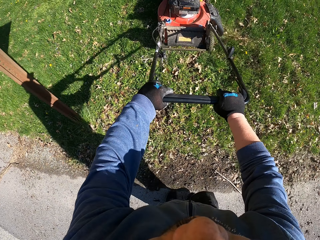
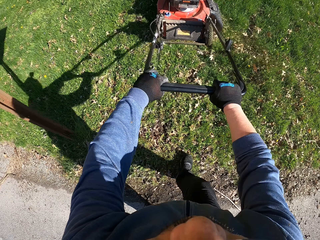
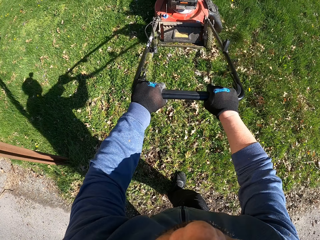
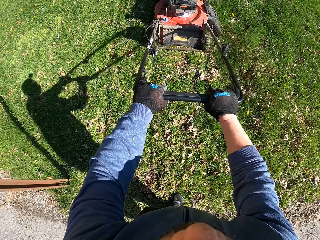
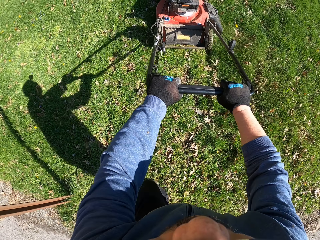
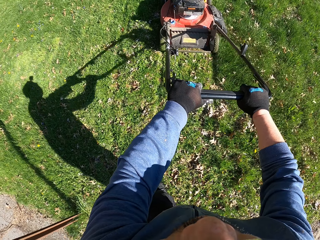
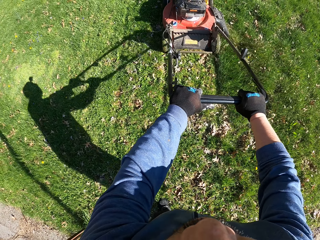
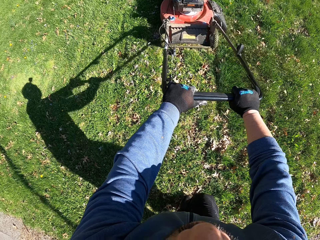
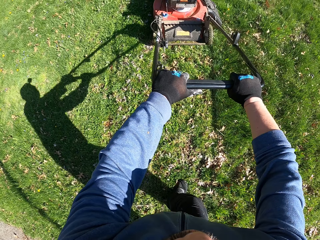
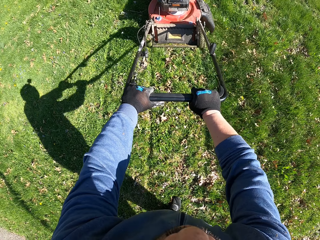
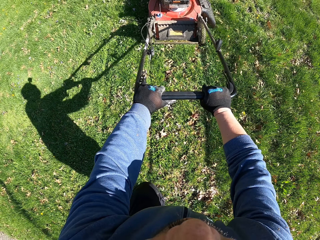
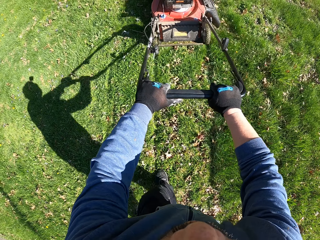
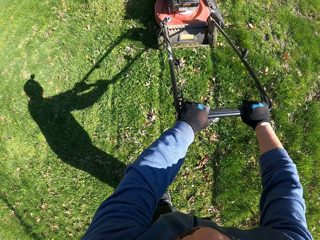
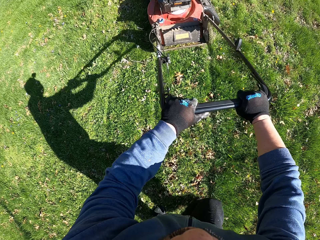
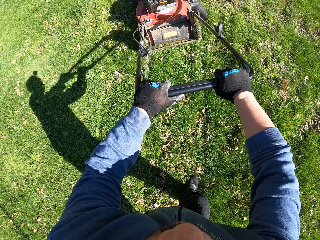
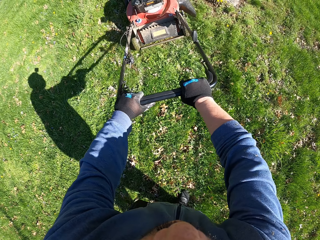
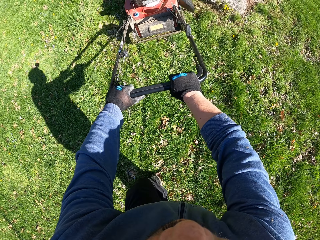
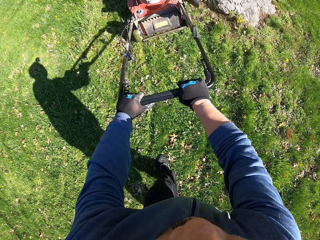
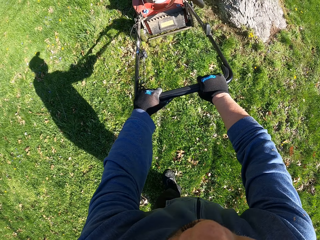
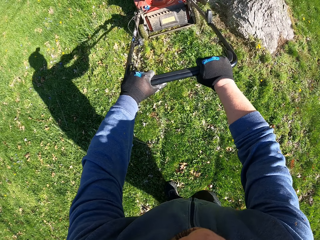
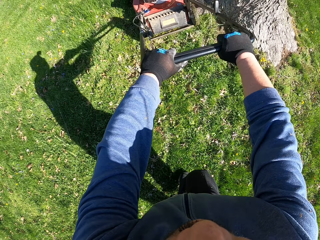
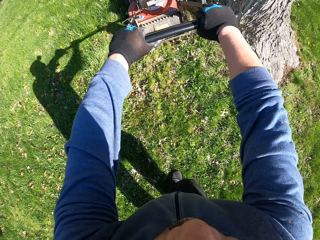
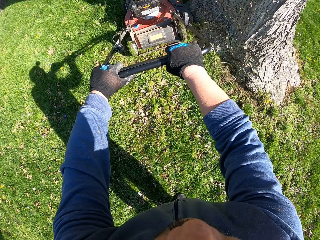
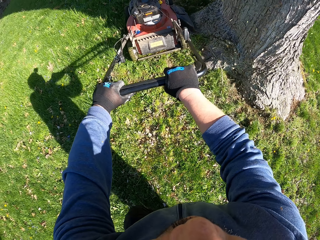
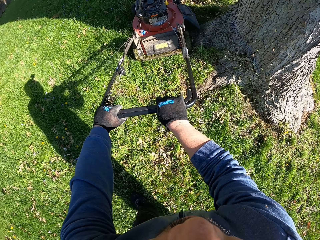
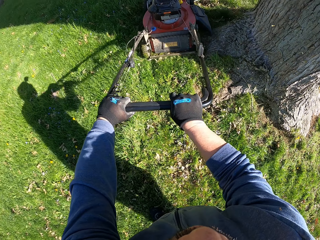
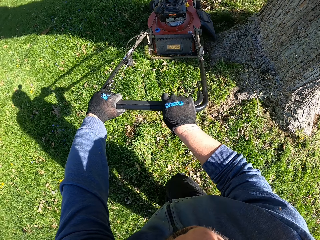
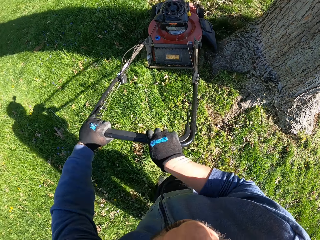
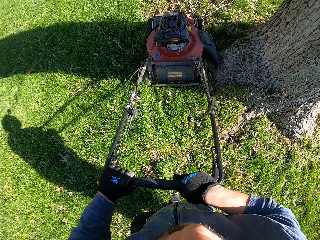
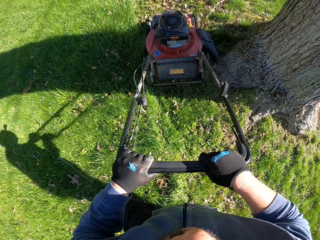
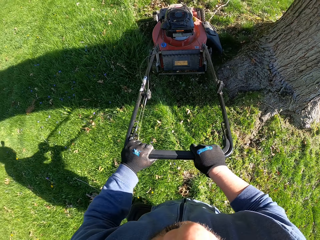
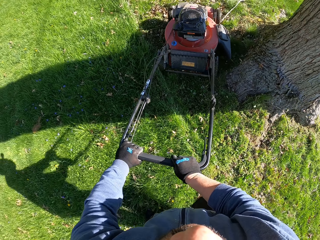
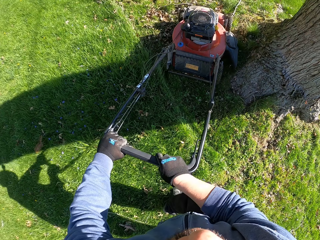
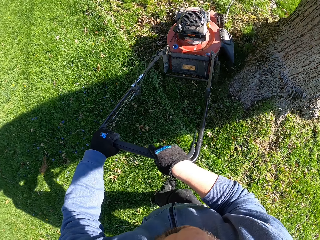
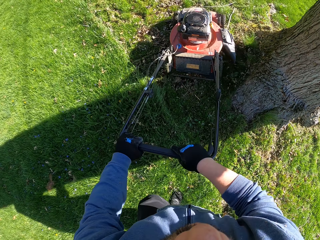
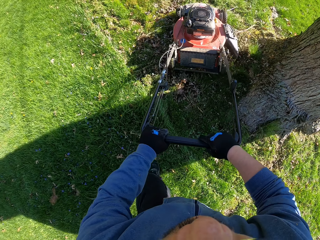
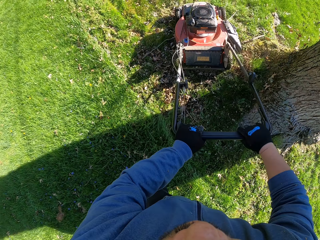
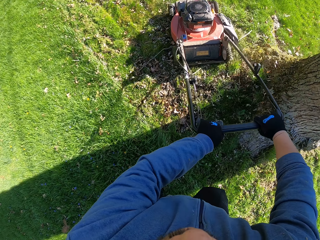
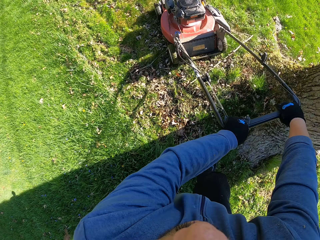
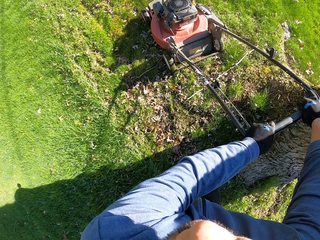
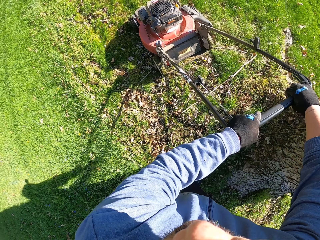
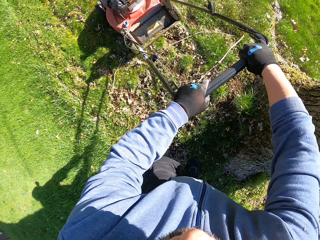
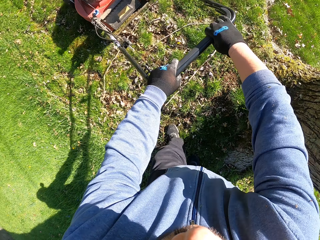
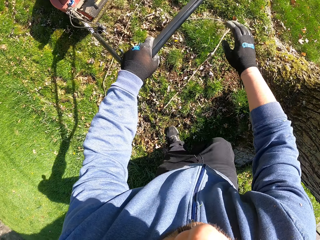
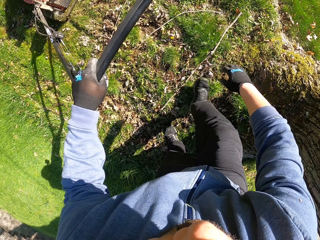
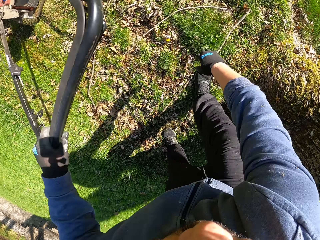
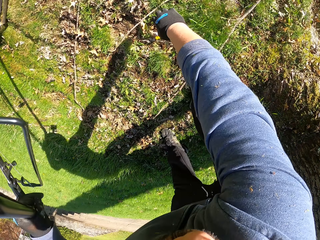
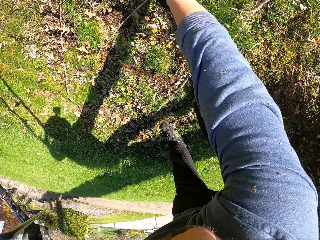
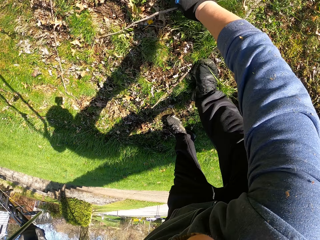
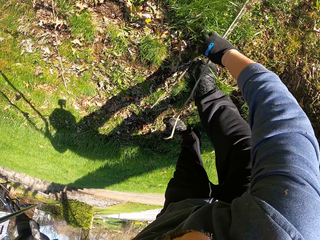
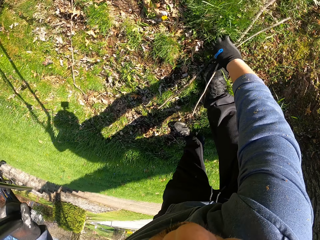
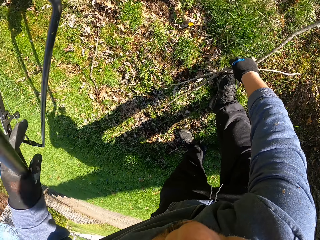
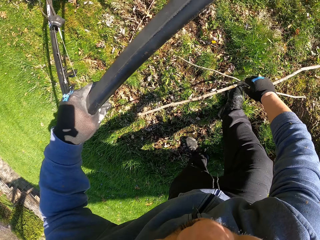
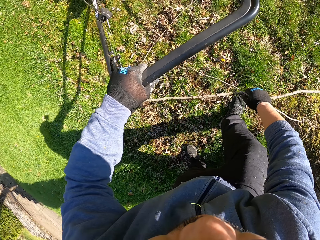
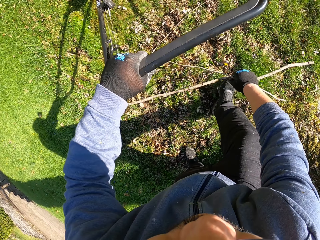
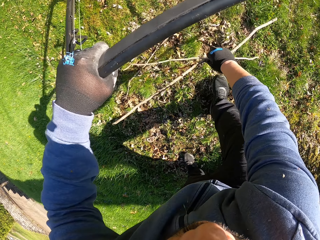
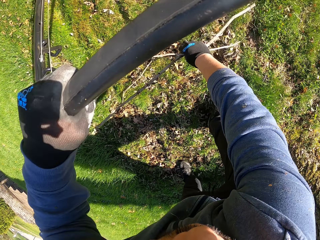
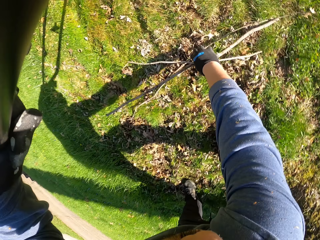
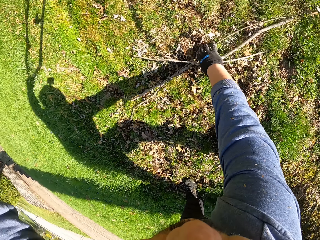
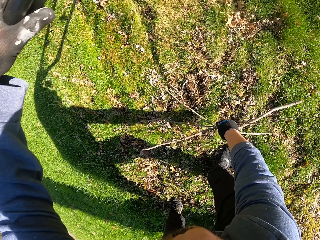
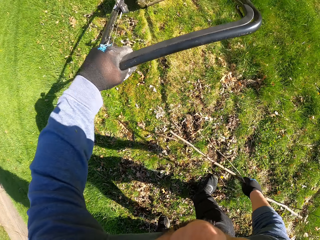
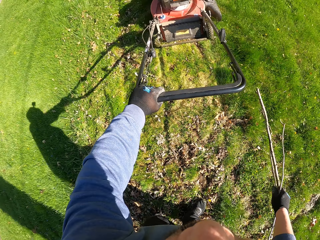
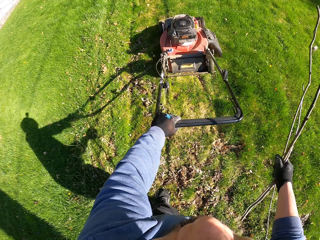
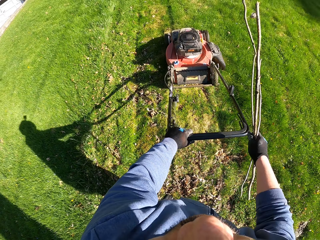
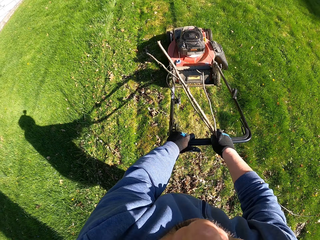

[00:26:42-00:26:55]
The camera wearer walks on the grass. He cuts grass with a lawn mower. He pulls his hand off the lawn mower handle. He bends. He picks up a stick. He picks up a stick again. He stands up. He picks up a stick.

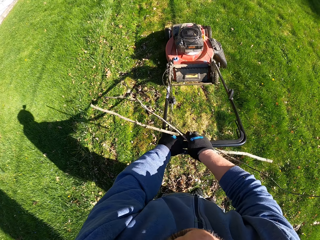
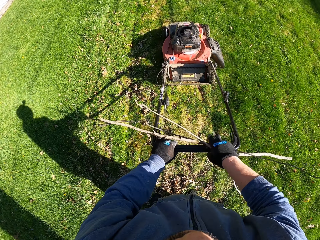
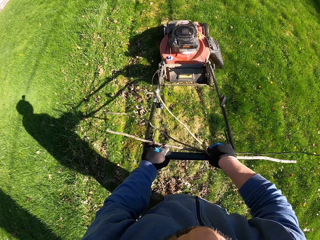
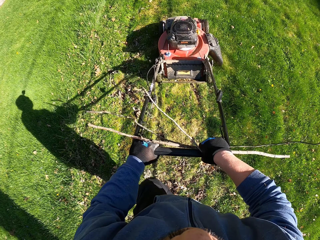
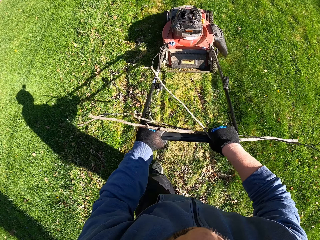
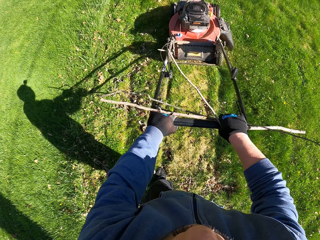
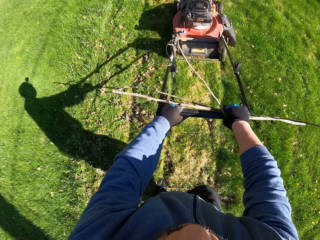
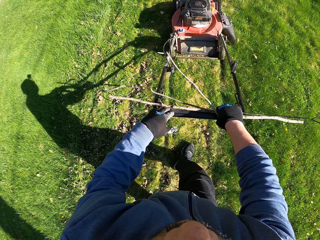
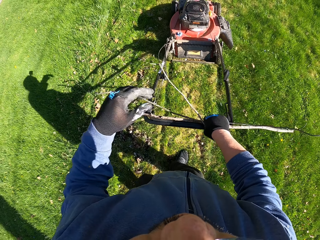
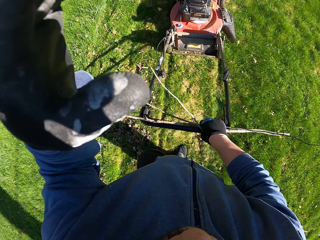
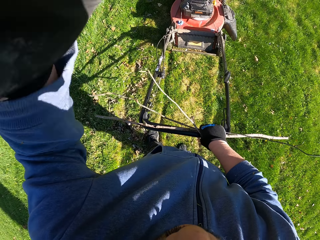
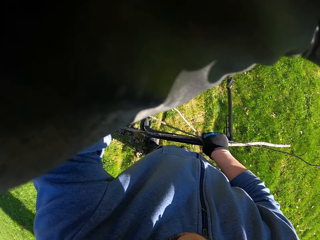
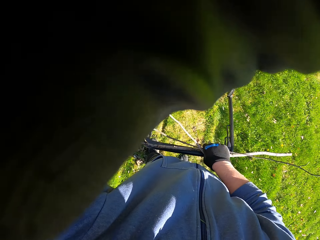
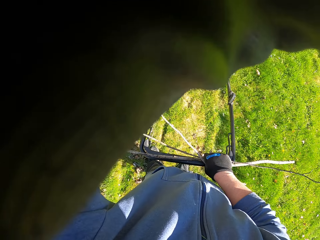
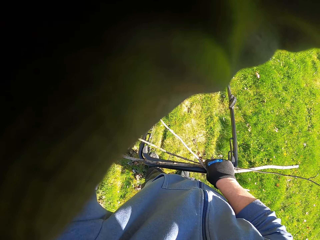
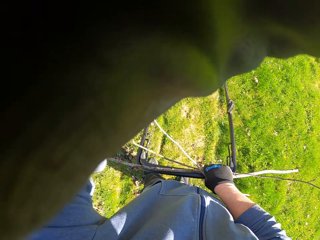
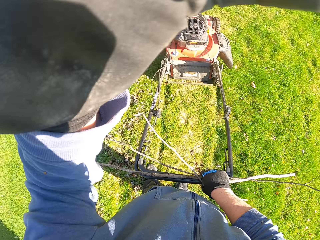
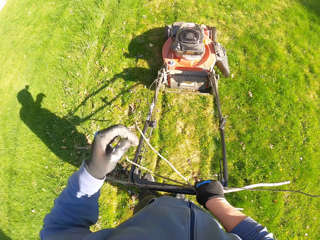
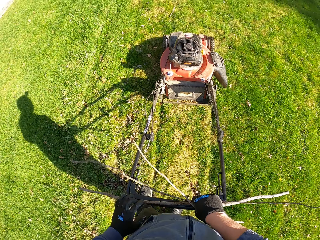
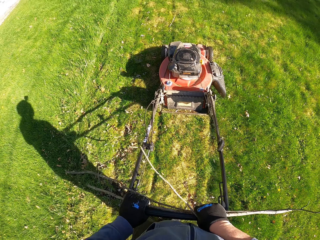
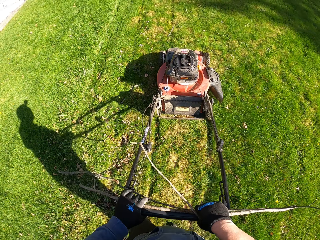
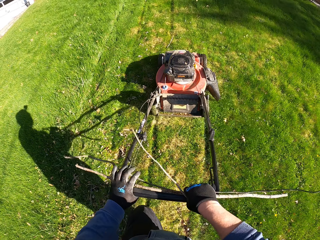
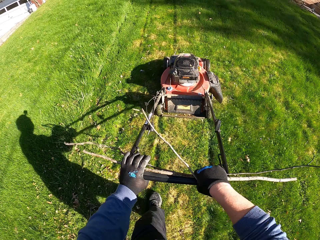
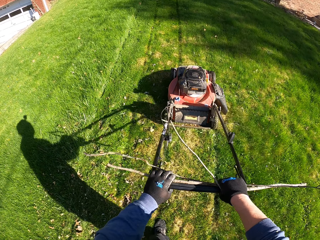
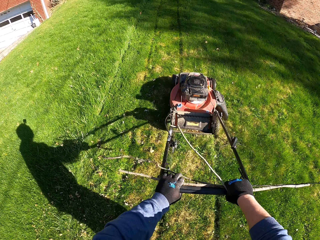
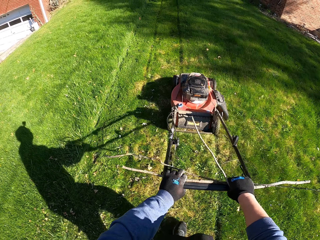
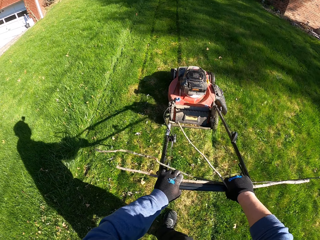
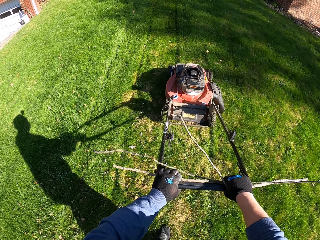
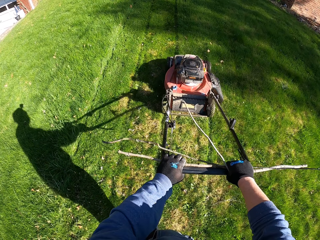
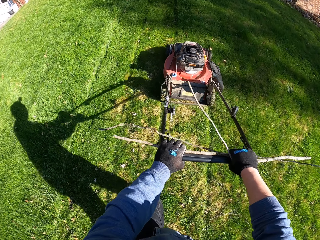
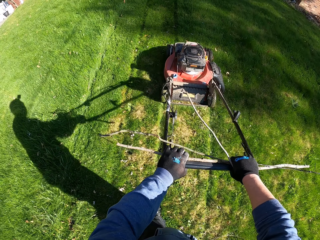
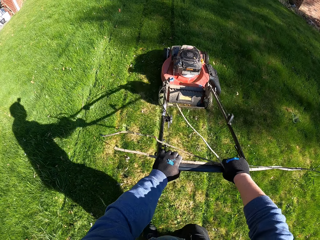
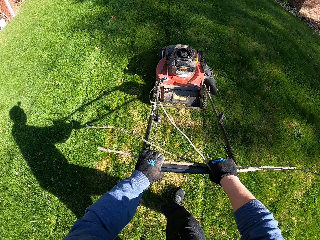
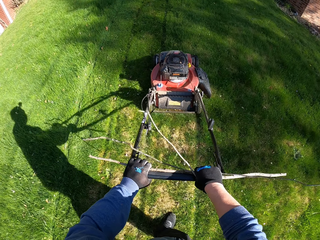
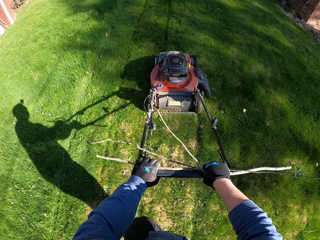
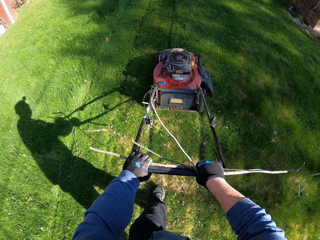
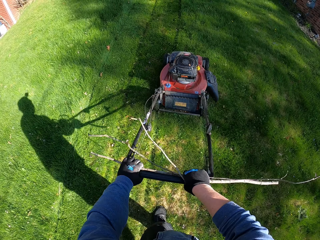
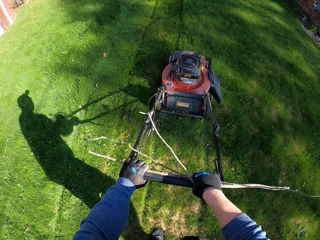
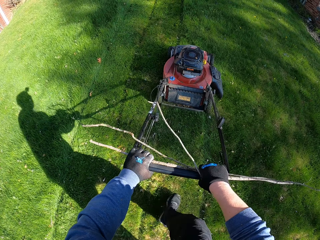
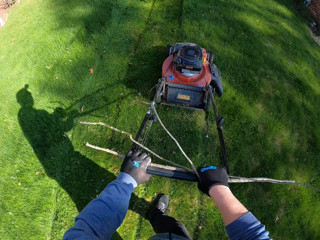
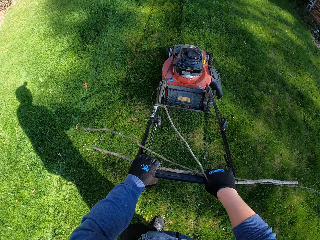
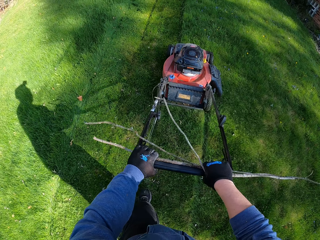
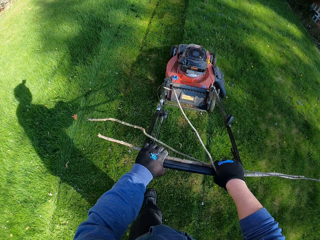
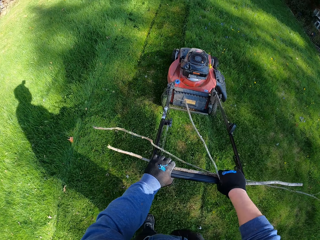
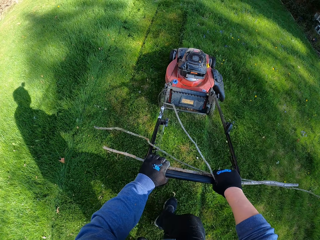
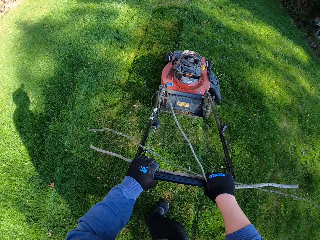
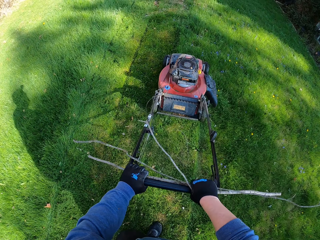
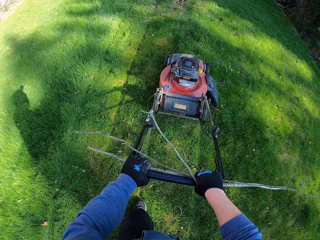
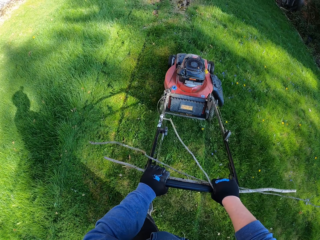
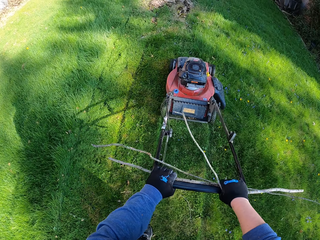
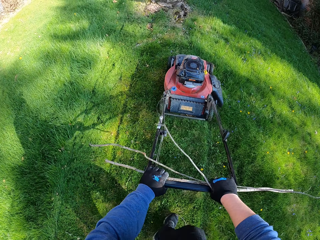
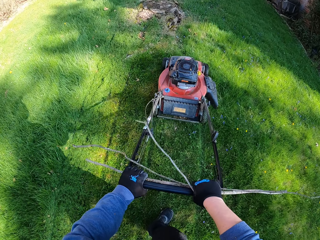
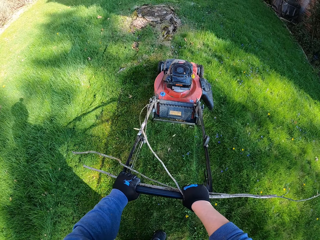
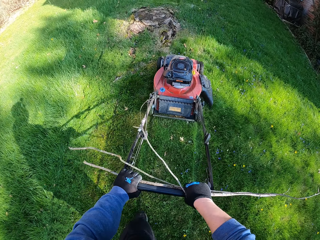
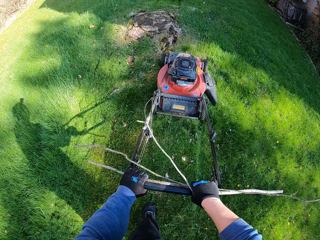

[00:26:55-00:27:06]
The camera wearer holds the lawn mower handle with both hands. He cuts grass with the lawn mower. He pulls his hand off the lawn mower handle. He adjusts the camera. He holds the lawn mower handle with both hands. He cuts grass with the lawn mower.
